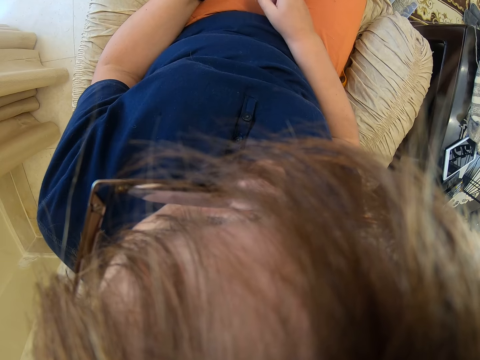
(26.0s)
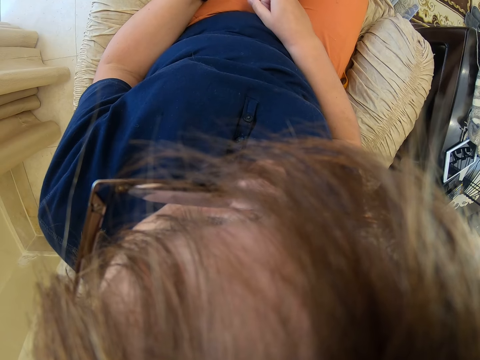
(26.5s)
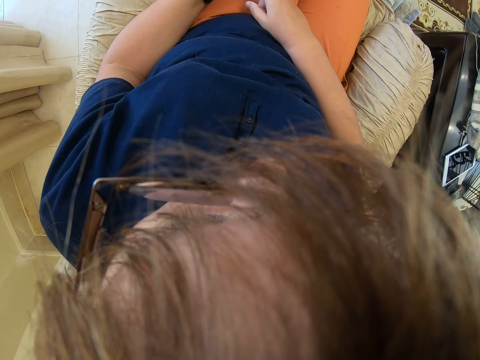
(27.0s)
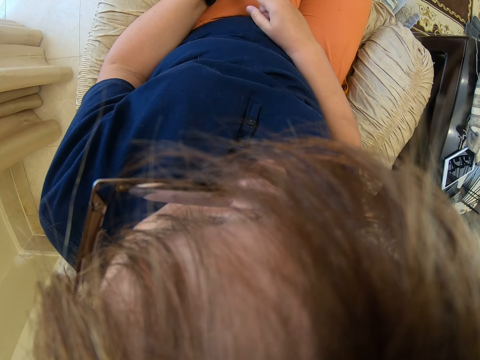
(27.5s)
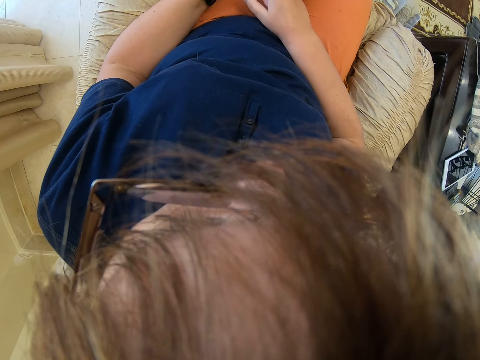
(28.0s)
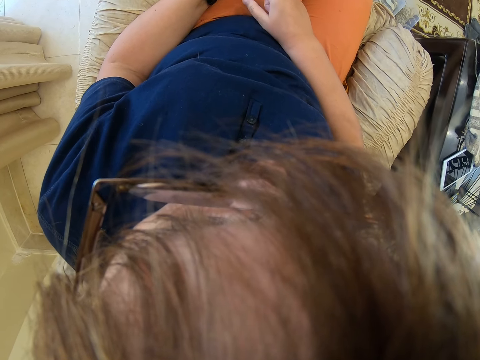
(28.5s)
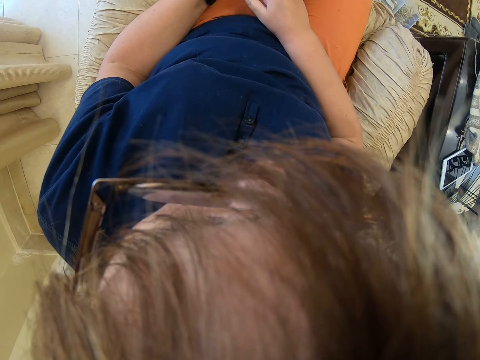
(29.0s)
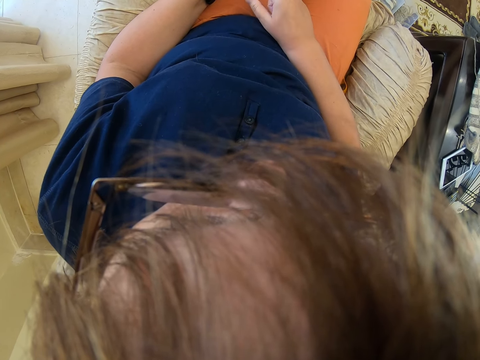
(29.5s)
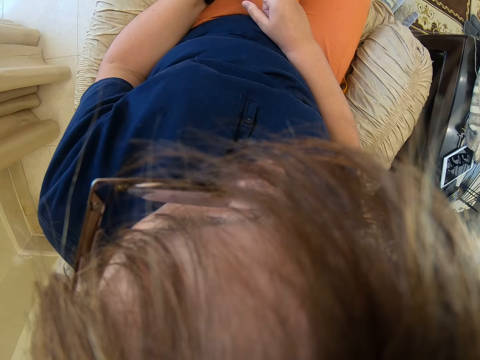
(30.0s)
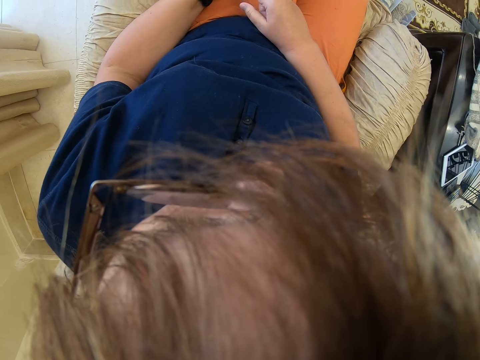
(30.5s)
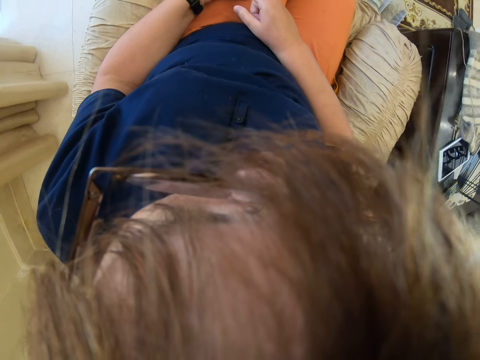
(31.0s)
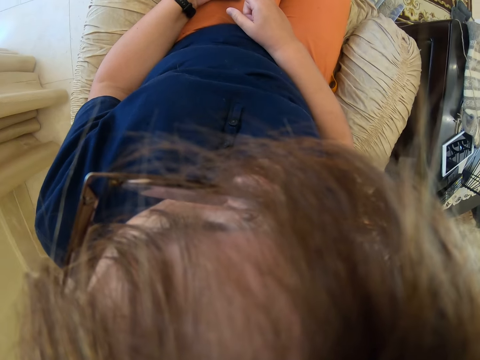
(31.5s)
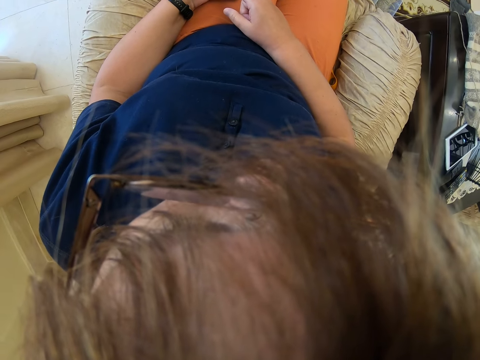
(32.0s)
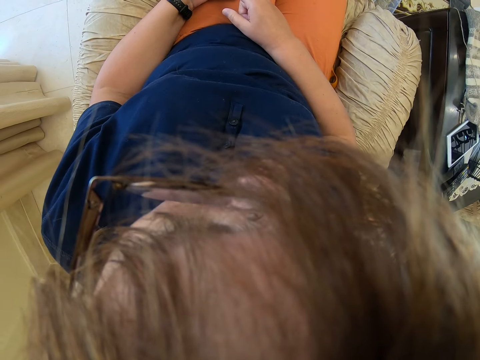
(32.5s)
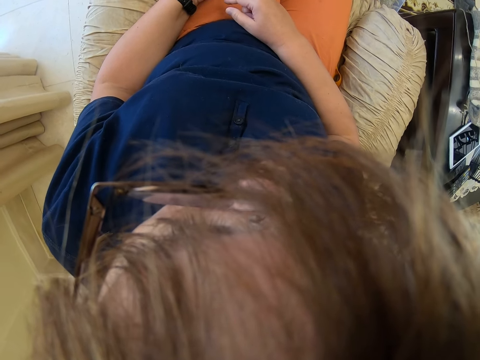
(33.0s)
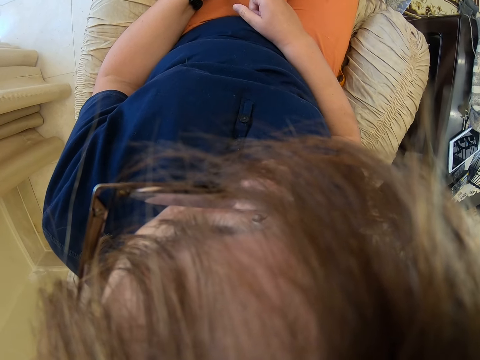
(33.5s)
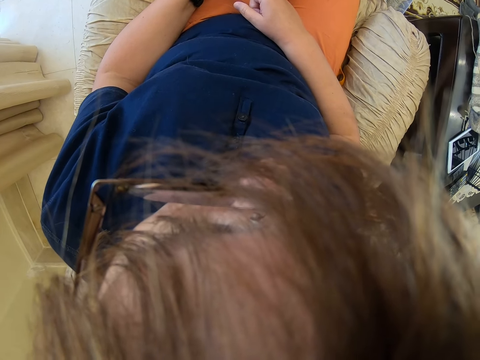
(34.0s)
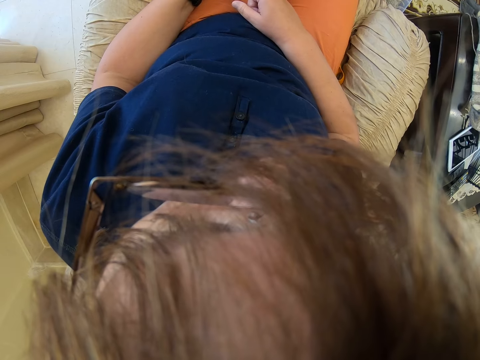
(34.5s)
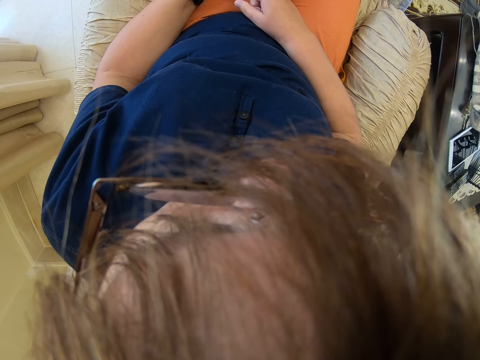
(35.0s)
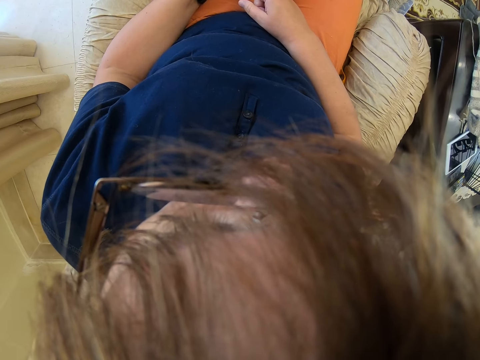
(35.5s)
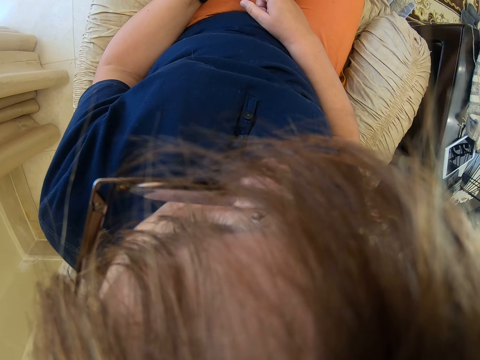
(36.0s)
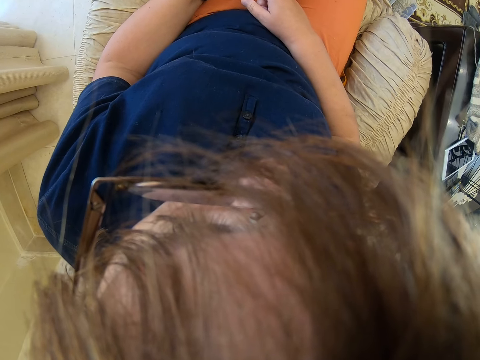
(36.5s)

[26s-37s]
A woman sits on the couch. The woman interacts with the camera wearer.

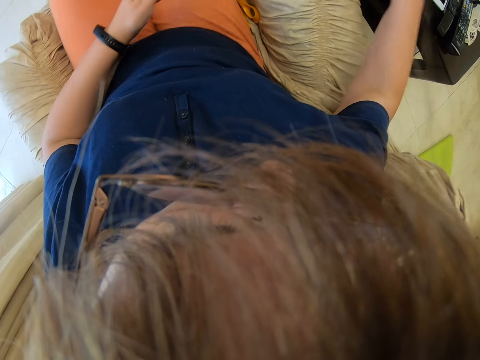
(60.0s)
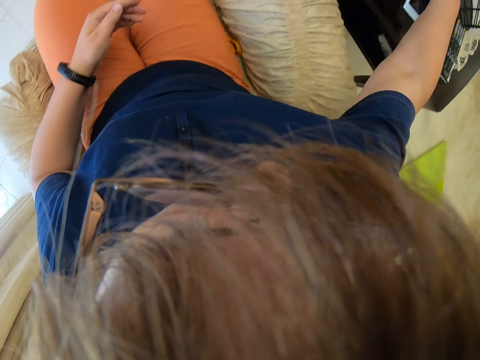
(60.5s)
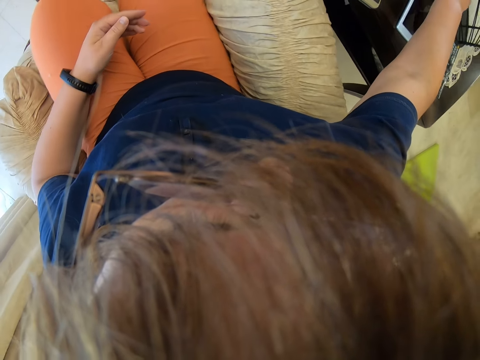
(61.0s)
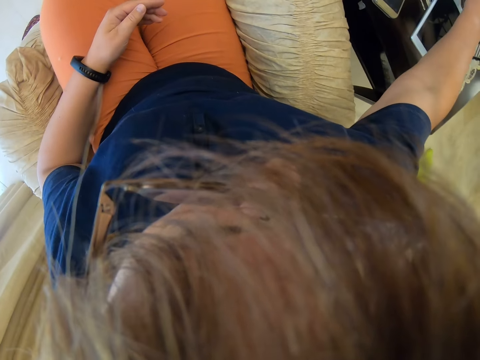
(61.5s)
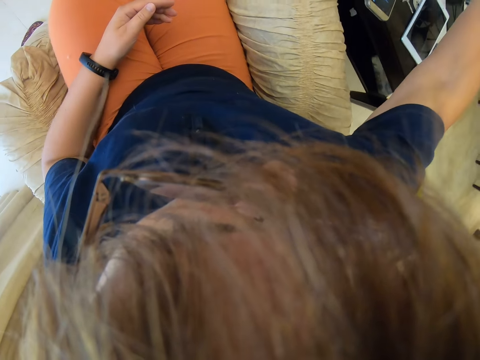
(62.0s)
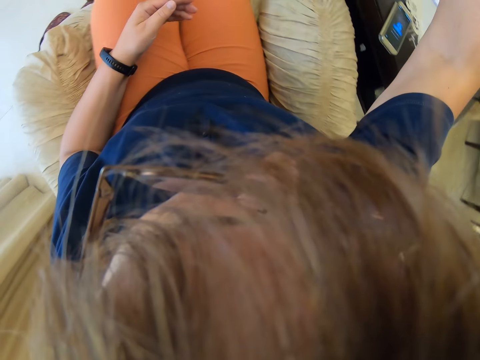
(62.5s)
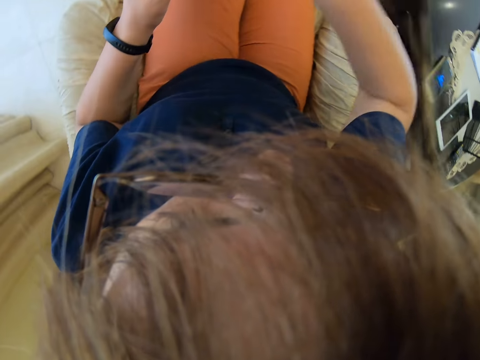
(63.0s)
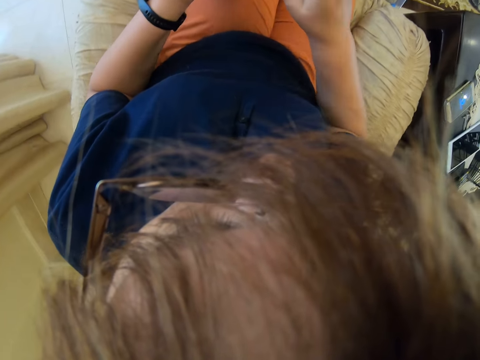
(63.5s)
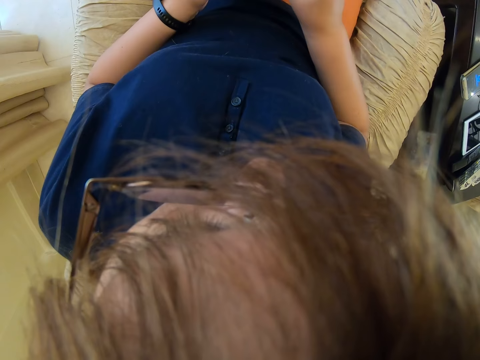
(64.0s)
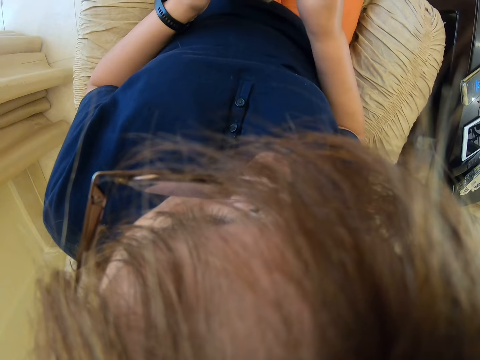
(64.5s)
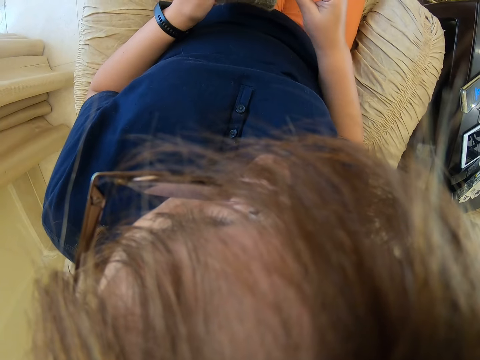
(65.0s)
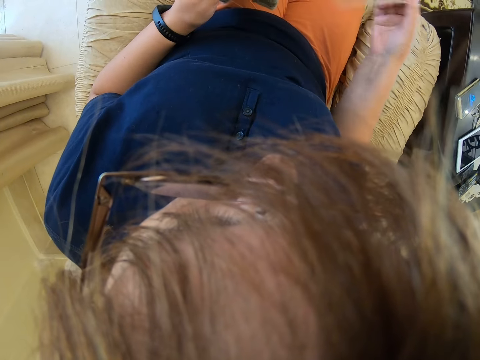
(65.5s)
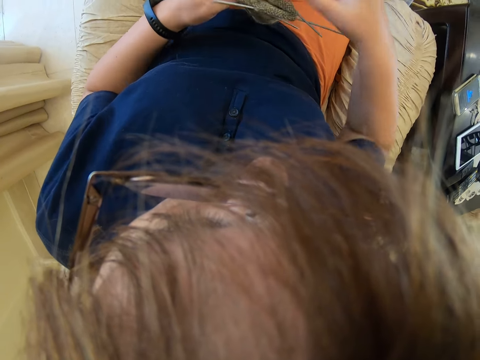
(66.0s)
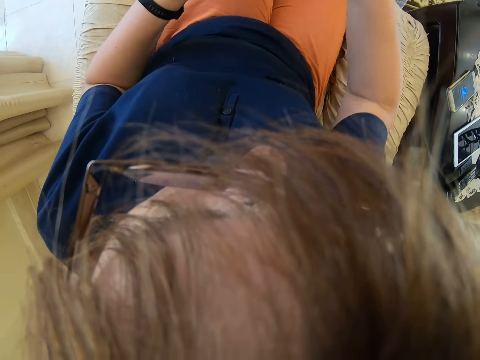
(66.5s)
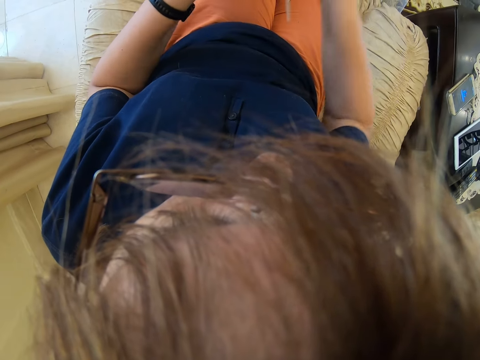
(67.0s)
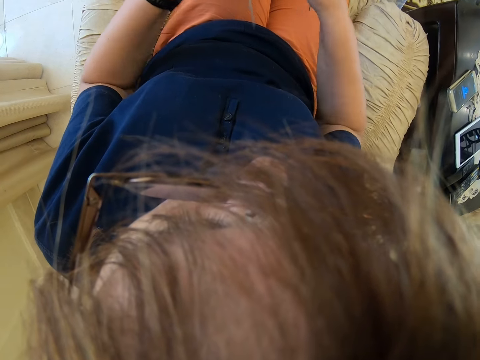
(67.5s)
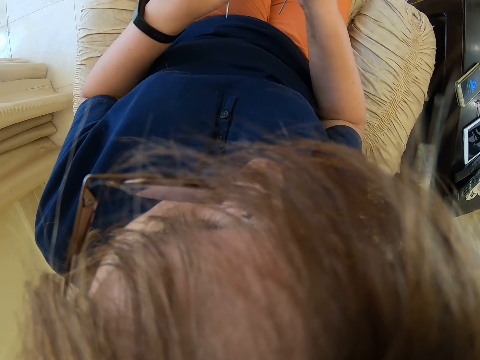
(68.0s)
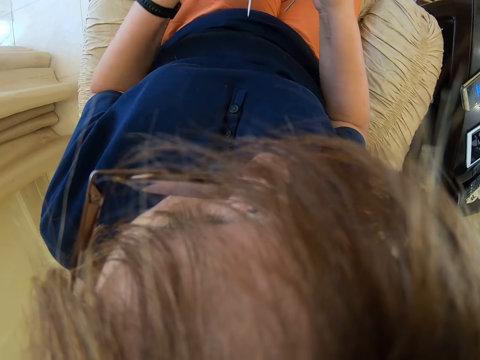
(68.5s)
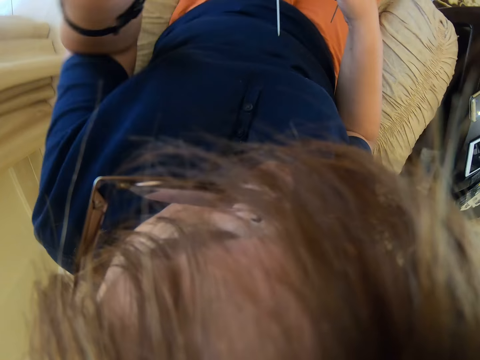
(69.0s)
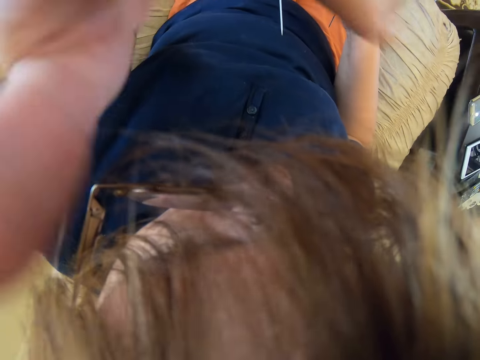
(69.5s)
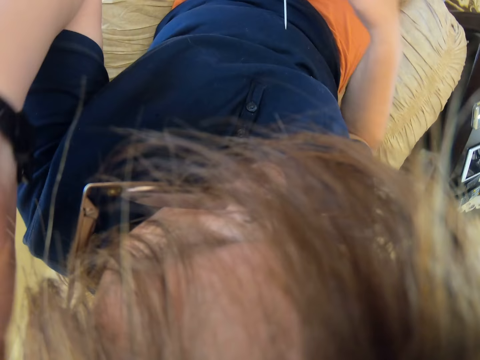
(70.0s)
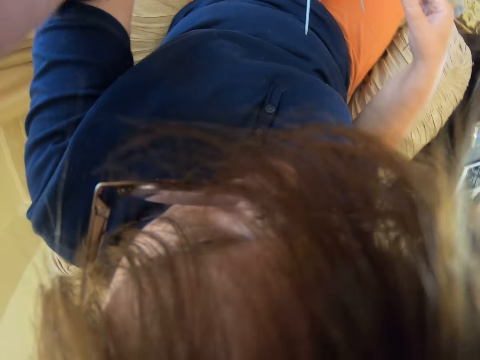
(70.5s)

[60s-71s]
The camera wearer picks up her knitting needles and yarn. She touches her head.

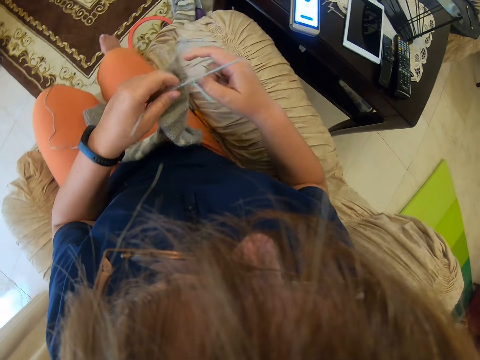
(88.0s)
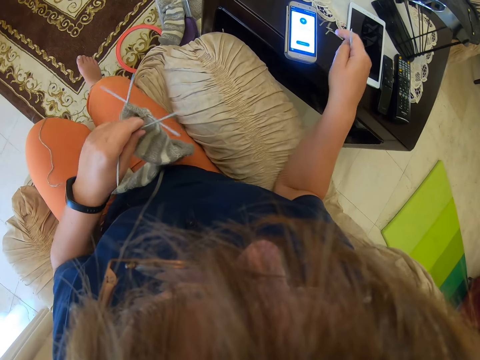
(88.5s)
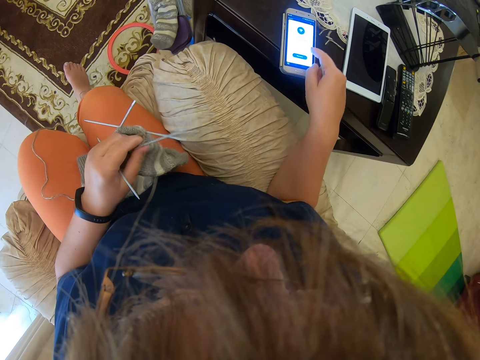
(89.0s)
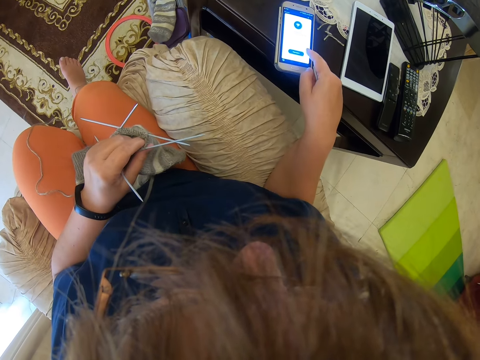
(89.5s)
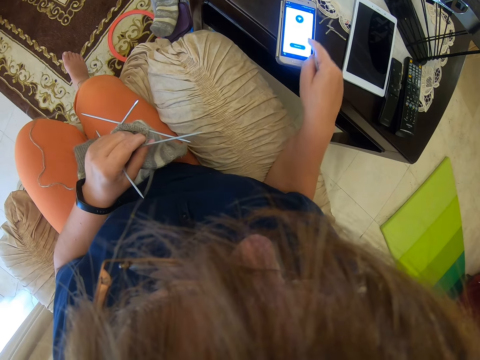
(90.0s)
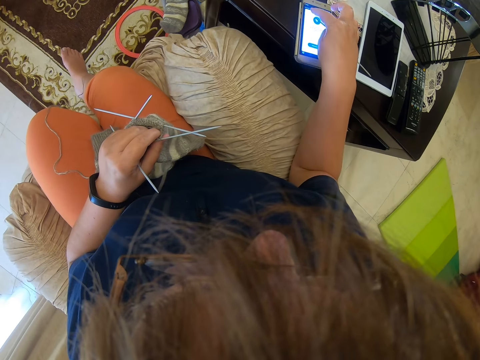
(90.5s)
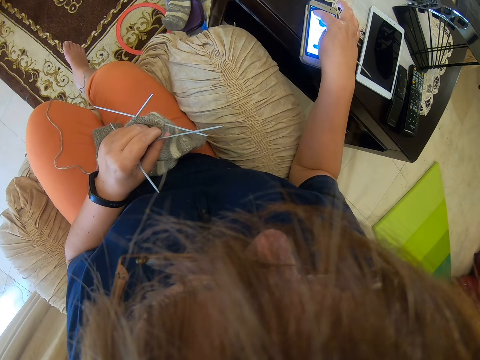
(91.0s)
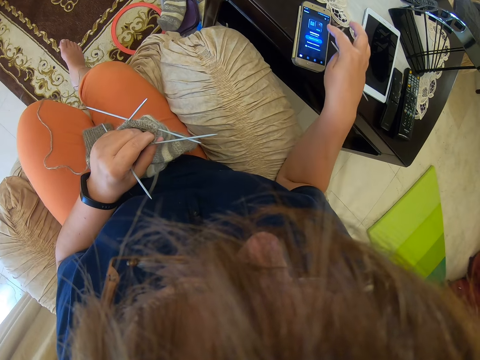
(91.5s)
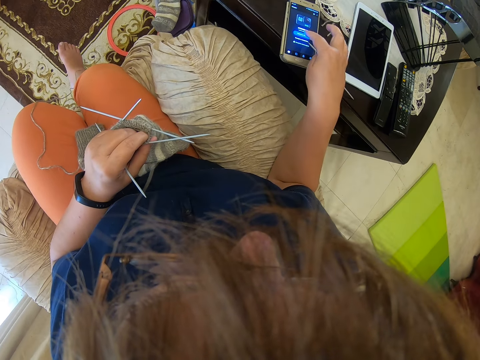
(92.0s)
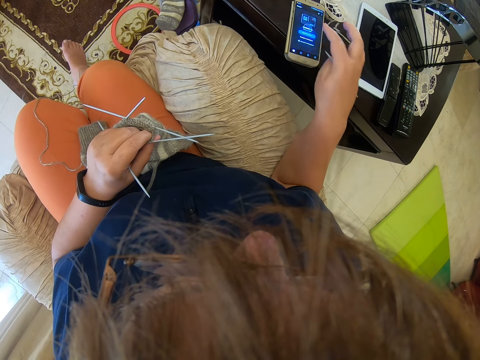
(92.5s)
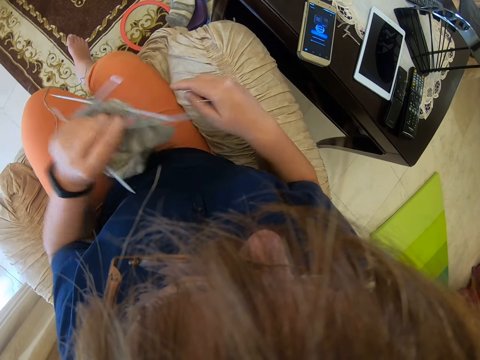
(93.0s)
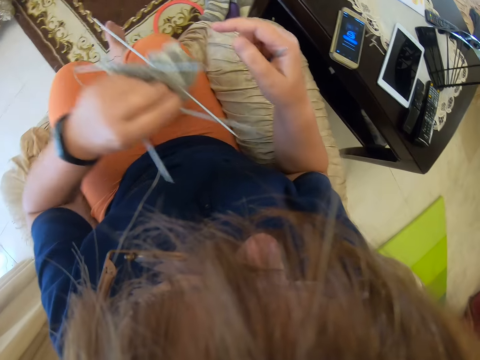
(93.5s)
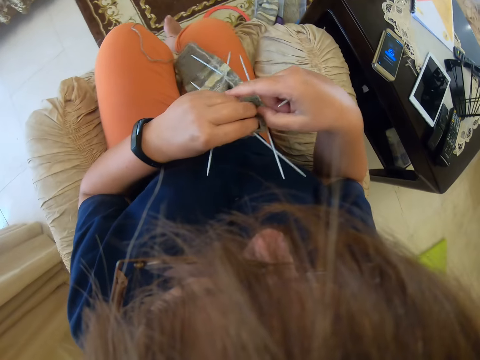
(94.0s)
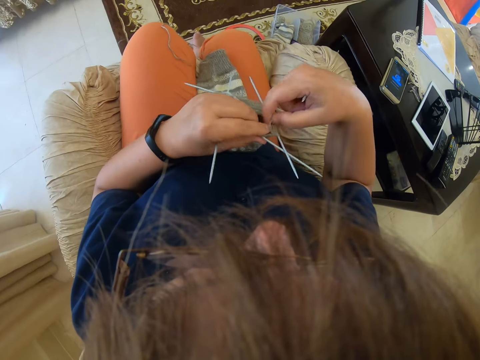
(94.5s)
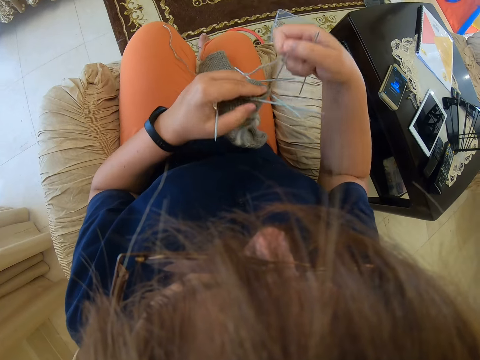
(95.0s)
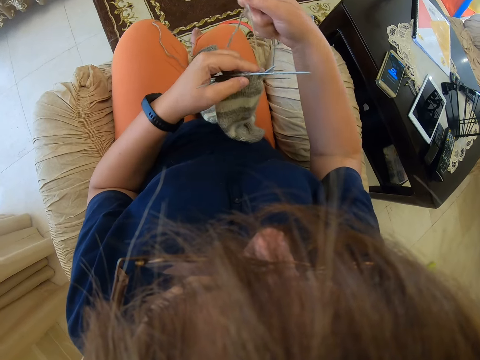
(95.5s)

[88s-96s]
A woman touches the phone. The camera wearer dials her phone. They knit. The woman knits.
